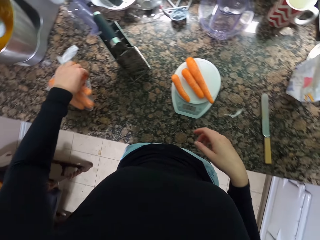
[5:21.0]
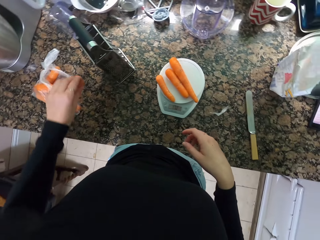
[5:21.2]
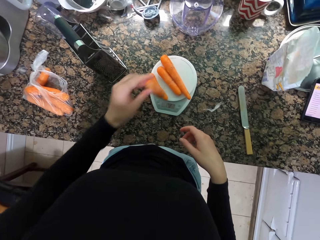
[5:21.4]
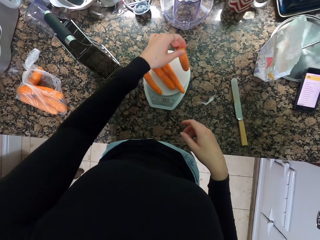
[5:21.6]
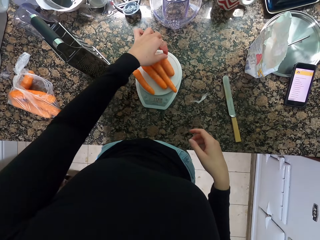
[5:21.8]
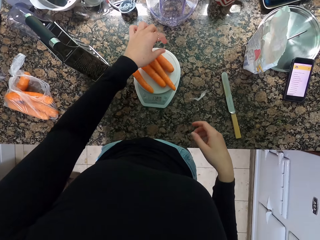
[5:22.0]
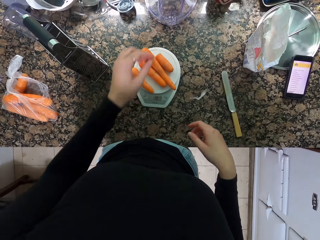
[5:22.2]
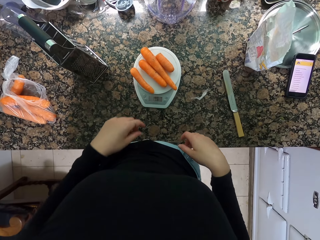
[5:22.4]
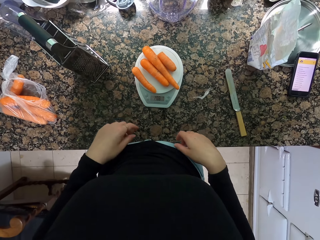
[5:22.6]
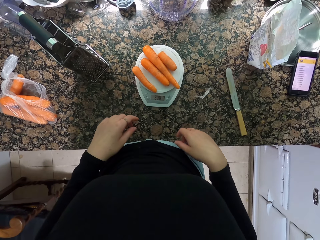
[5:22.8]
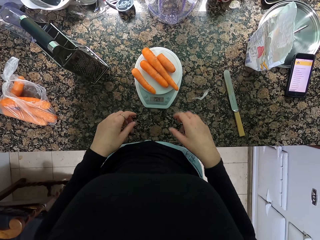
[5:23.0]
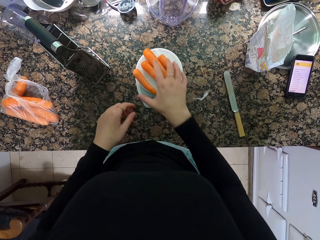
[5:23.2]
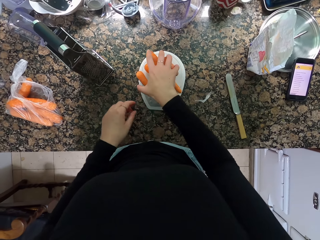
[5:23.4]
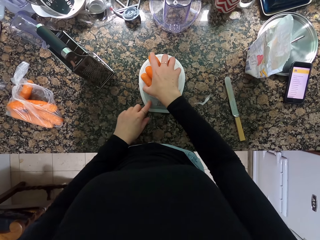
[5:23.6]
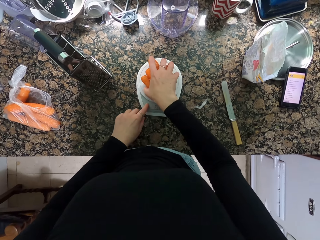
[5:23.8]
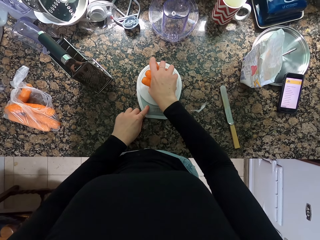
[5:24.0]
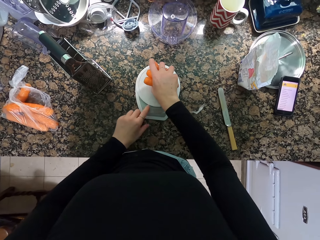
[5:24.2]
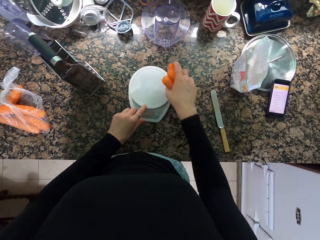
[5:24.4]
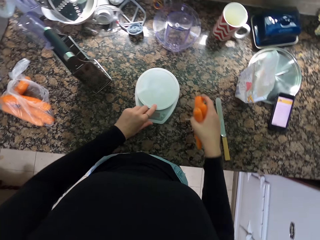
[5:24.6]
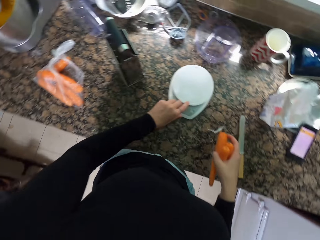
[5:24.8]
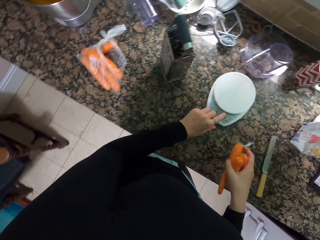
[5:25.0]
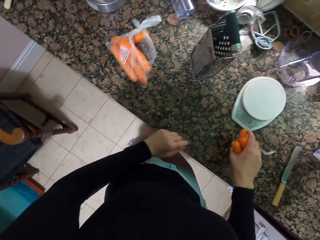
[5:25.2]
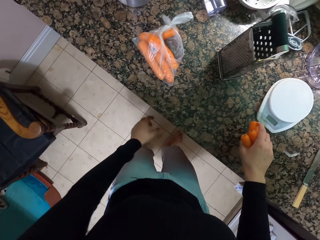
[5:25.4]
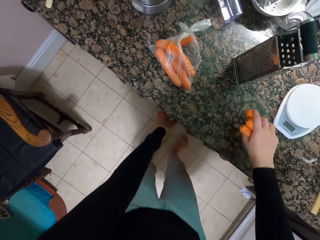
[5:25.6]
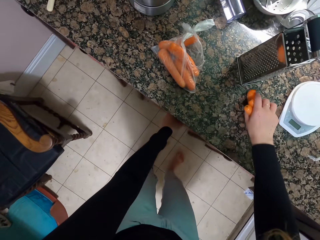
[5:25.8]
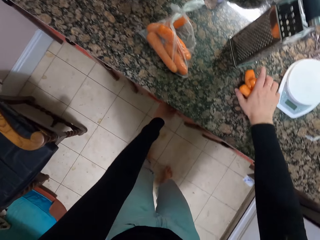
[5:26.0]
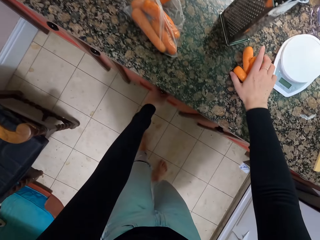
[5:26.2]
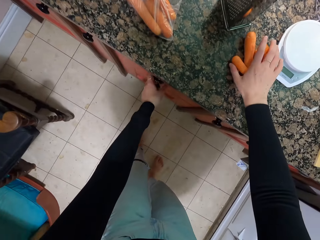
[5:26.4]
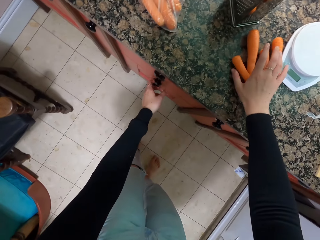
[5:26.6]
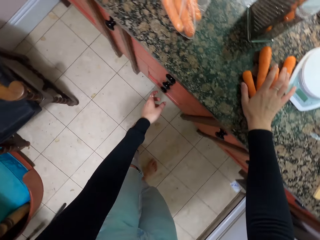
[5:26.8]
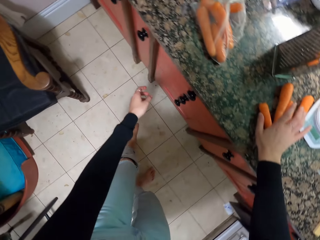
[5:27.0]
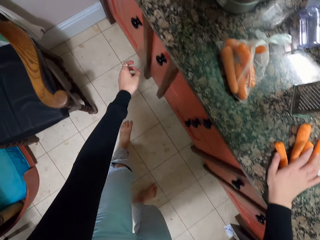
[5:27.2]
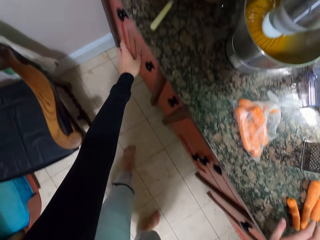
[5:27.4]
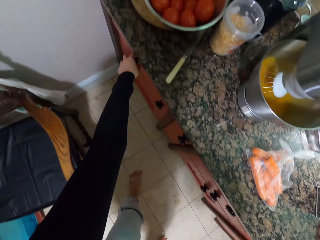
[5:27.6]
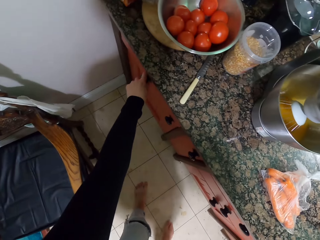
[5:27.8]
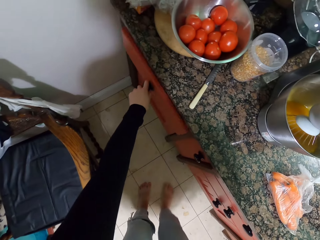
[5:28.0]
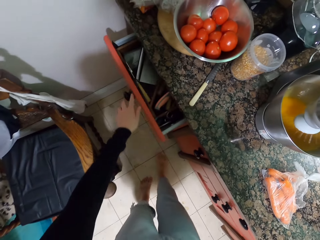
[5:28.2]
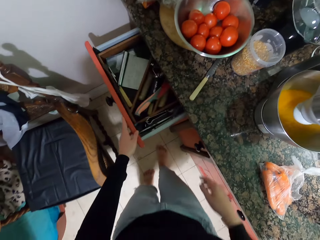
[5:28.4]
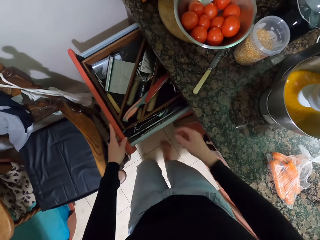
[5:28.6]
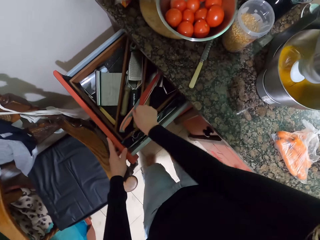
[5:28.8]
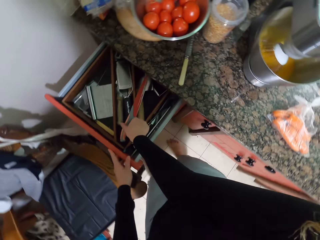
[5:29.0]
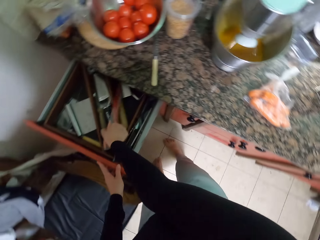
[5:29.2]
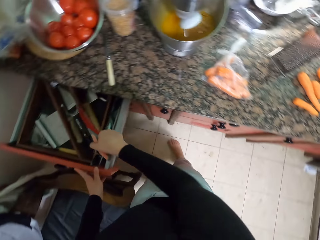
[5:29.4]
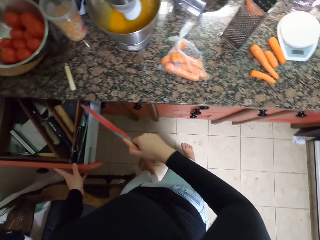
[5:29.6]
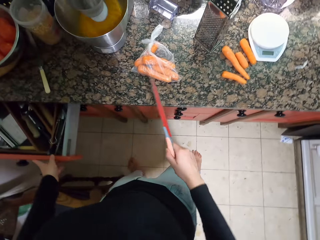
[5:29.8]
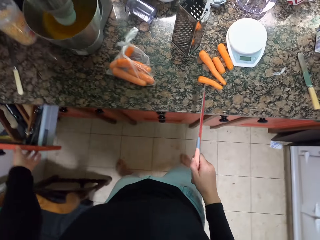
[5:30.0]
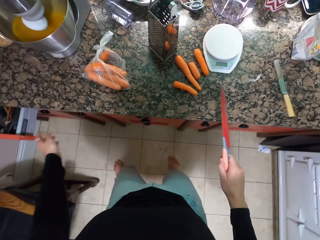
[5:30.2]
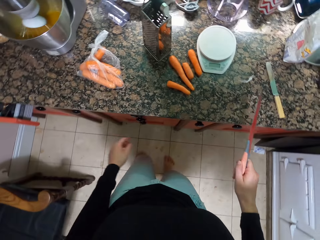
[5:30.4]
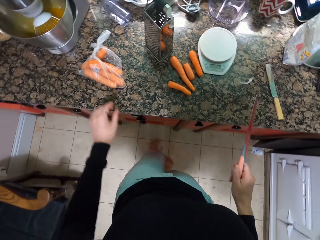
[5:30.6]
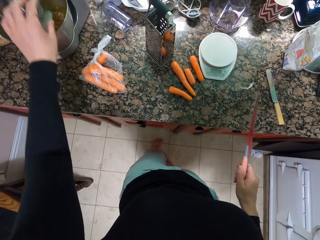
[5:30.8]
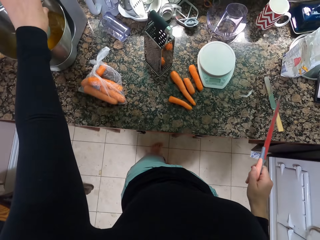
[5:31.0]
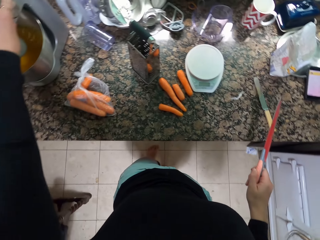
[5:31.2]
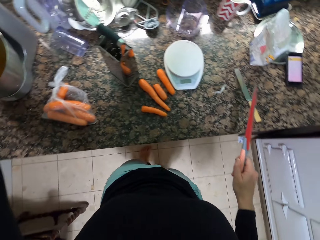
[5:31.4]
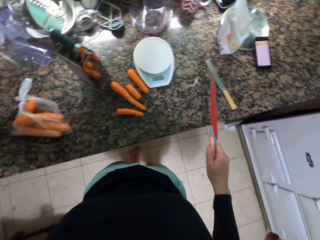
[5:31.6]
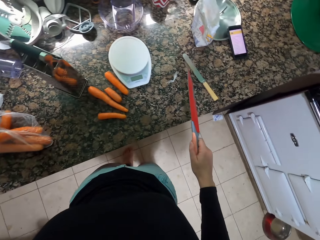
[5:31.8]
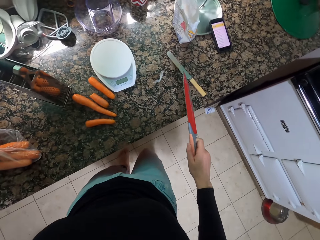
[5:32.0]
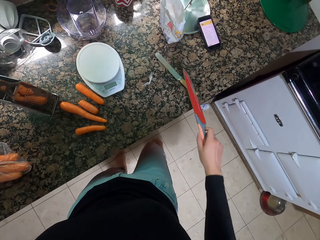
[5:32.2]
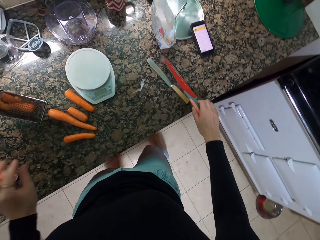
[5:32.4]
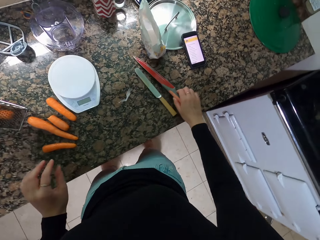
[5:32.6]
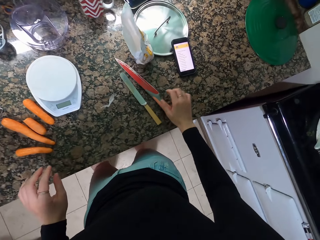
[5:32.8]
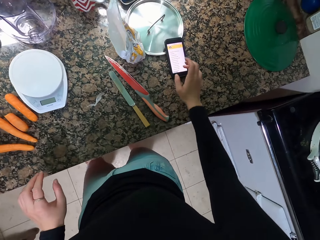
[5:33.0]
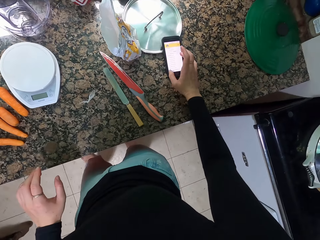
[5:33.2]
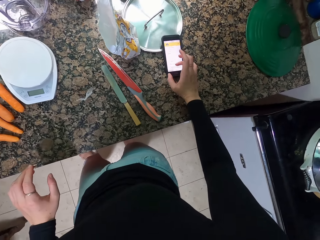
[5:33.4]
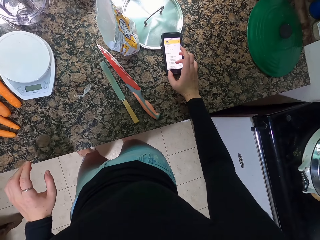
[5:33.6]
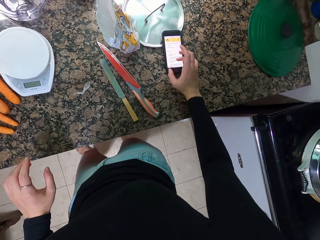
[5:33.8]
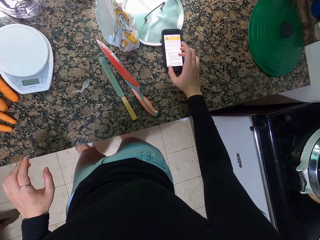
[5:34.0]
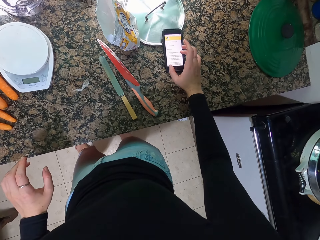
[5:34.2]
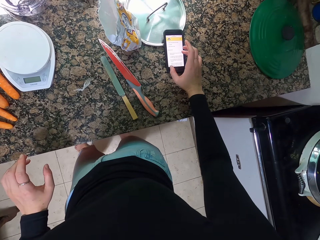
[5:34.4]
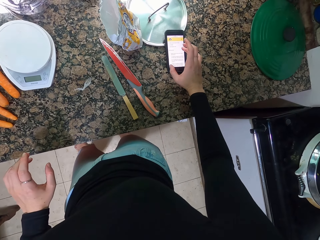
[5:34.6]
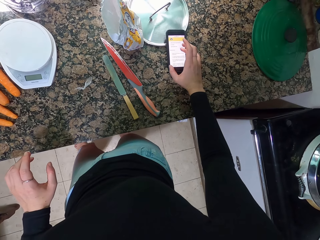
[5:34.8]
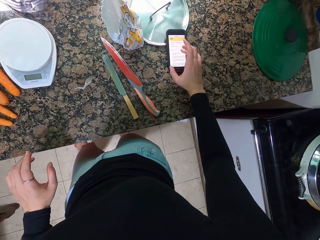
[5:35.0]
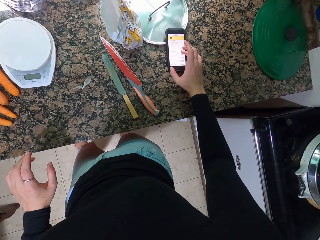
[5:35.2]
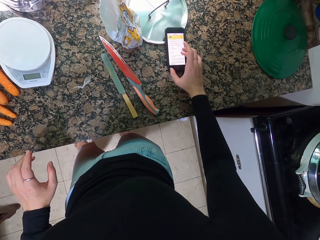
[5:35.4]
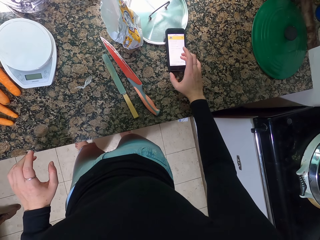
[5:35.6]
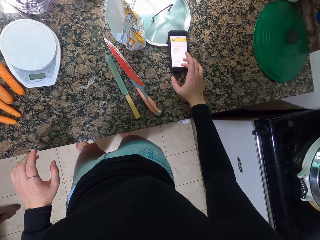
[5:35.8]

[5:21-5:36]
The camera wearer holds the carrot. They put the carrot on the weighing scale. They pick up the carrots. They push the weighing scale. They put down the carrots. They pull the drawer. They take the knife from the drawer. They push the drawer. They hold the mixer machine. They put down the knife. They dial the phone. They walk and touch their phone.

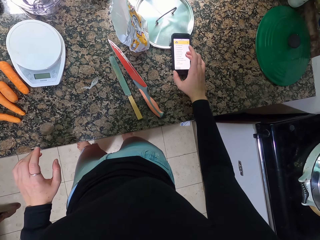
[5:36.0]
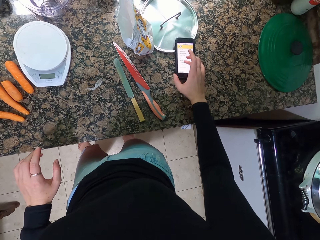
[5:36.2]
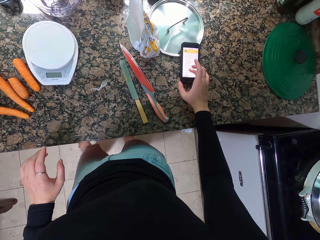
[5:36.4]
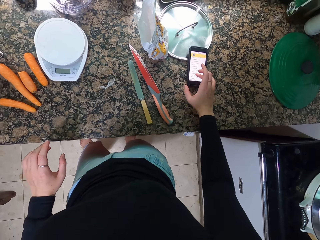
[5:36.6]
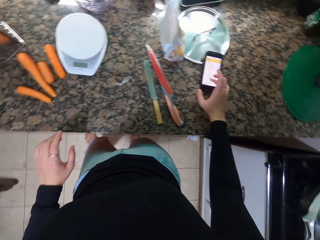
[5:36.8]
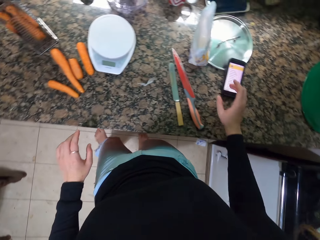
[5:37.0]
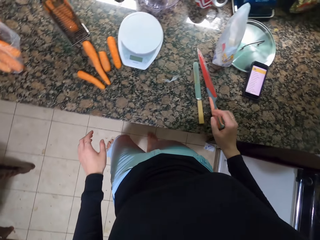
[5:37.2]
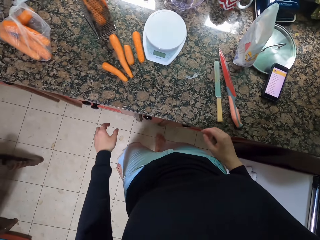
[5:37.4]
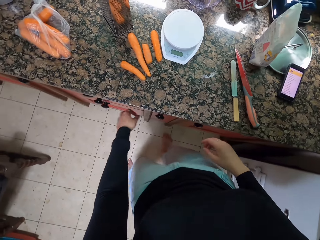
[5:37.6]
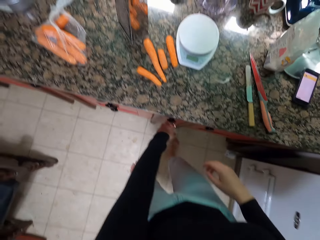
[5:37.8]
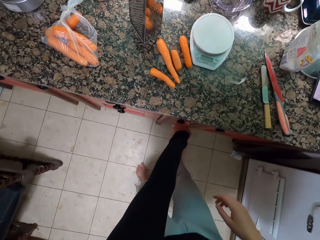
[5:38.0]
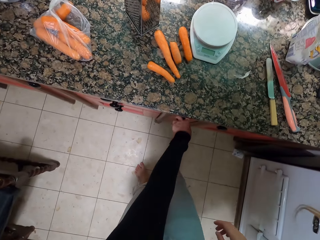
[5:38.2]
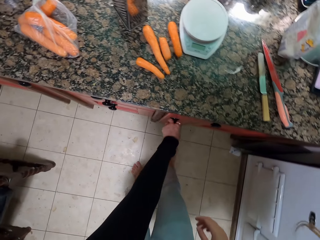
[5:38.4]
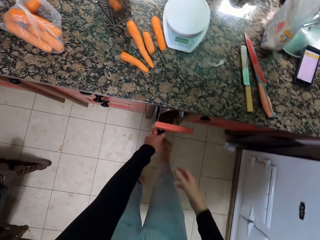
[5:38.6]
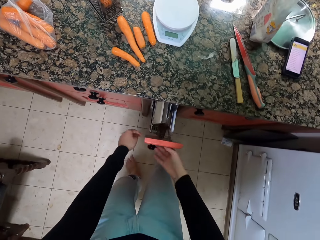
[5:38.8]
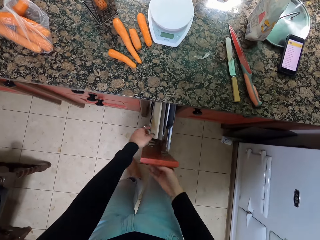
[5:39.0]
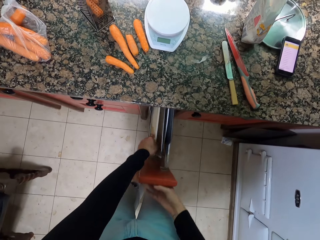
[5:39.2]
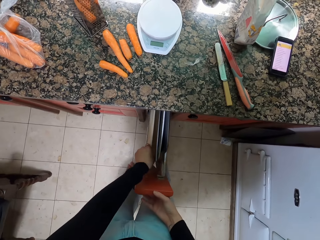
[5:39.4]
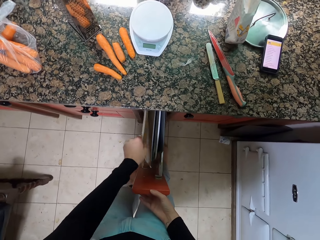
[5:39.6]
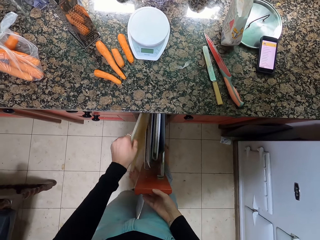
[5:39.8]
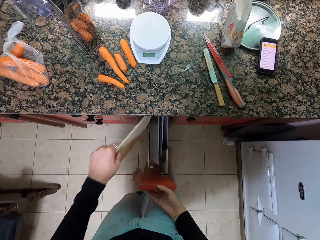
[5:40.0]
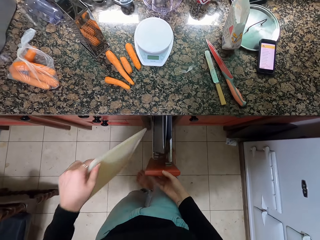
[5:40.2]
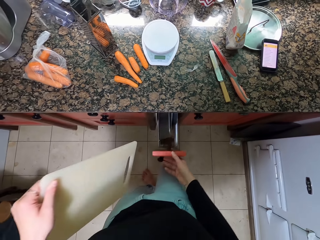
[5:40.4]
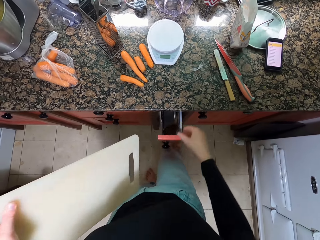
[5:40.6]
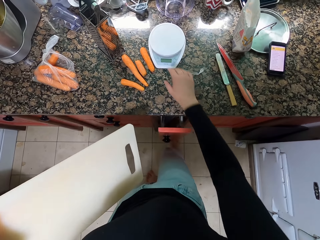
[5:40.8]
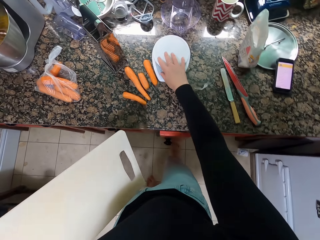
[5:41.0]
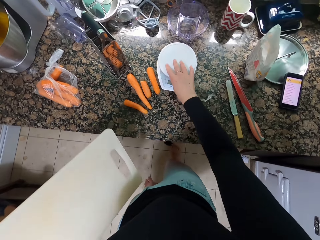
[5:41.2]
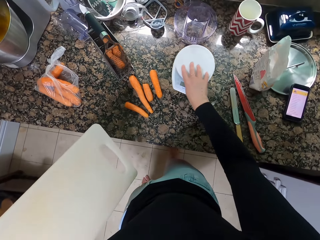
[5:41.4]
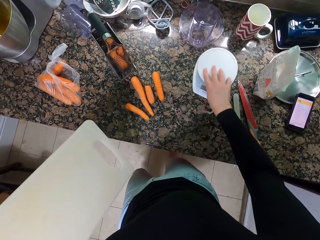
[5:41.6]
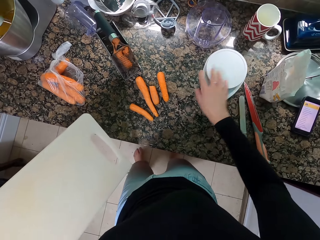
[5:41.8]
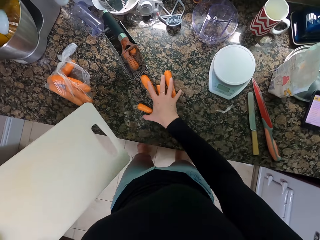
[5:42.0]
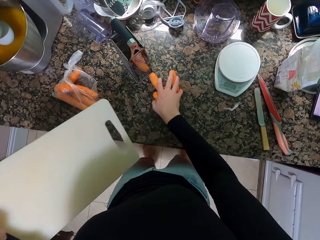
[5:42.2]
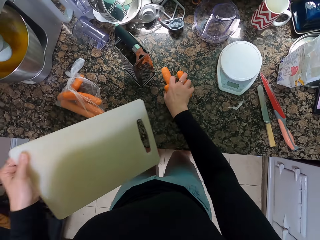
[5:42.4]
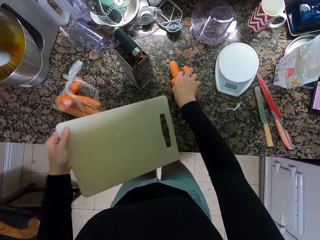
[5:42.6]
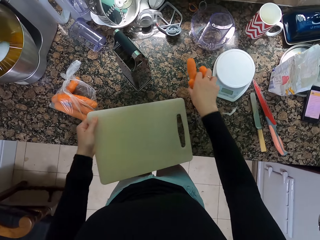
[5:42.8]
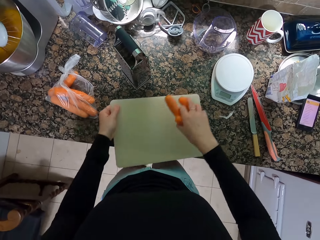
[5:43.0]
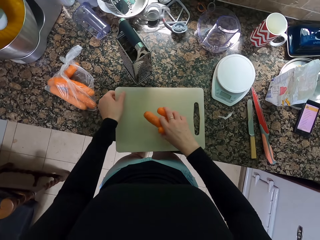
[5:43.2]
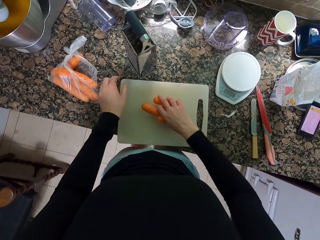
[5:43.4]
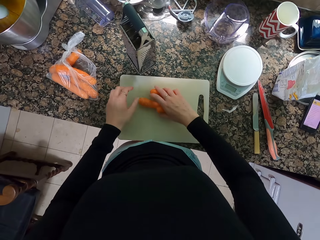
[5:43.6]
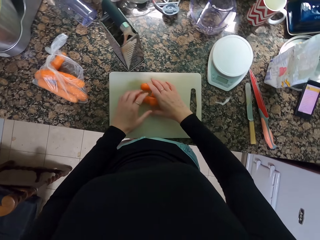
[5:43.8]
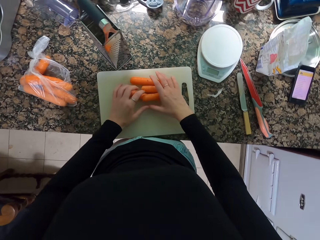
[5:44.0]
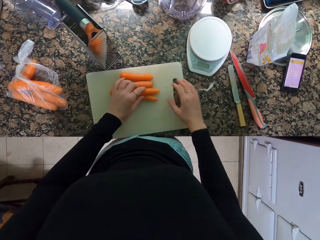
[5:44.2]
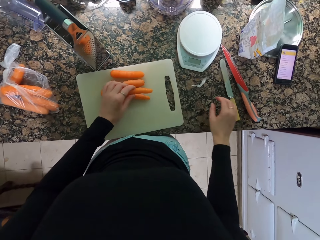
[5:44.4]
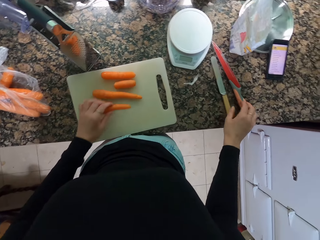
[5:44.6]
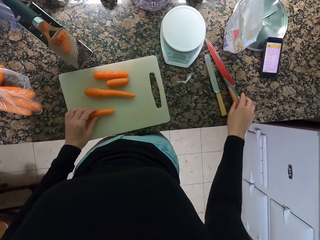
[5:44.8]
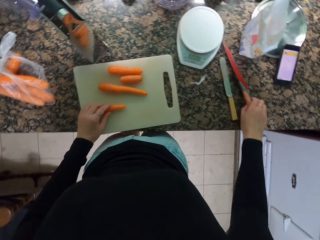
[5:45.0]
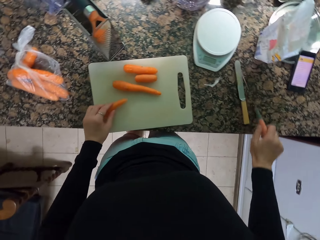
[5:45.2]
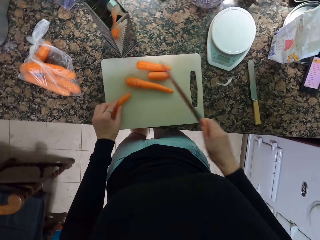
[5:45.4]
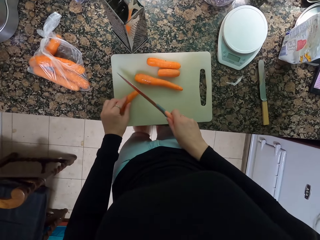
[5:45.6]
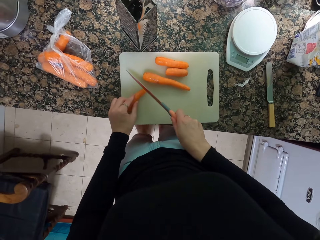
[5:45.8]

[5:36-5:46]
The camera wearer pulls the drawer. They take a chopping board or cutting board from the drawer. They push the drawer. They move the weighing scale. They hold the carrots. They put down the cutting board. They put the carrots on the cutting board. They pick up the knife.
